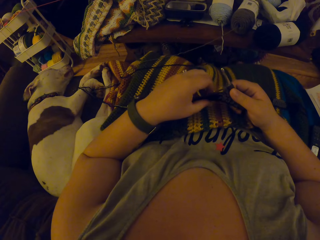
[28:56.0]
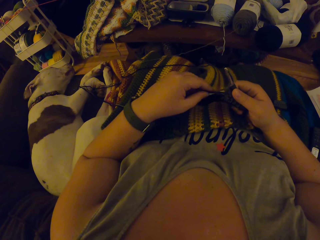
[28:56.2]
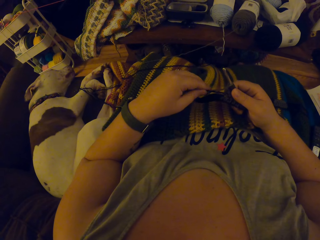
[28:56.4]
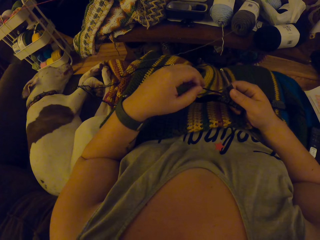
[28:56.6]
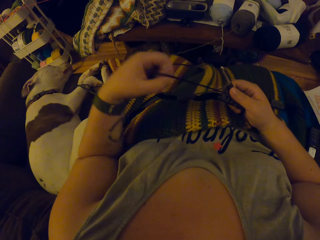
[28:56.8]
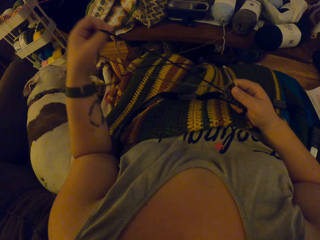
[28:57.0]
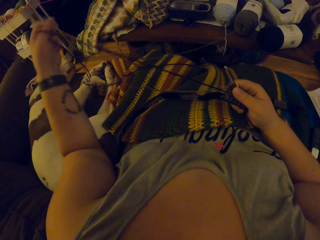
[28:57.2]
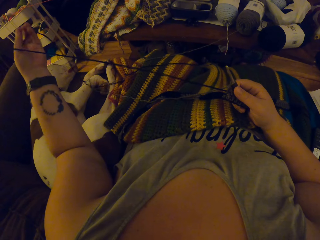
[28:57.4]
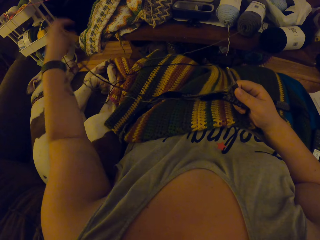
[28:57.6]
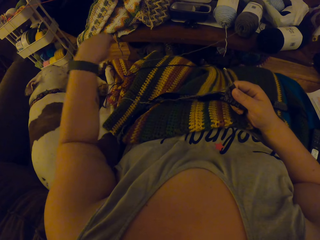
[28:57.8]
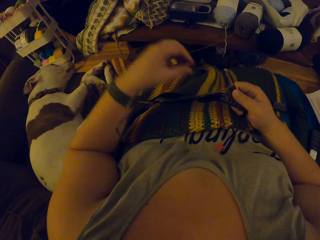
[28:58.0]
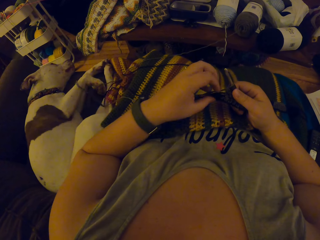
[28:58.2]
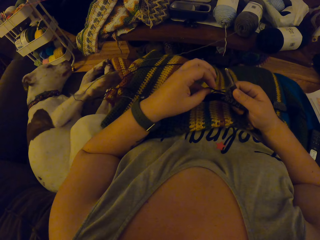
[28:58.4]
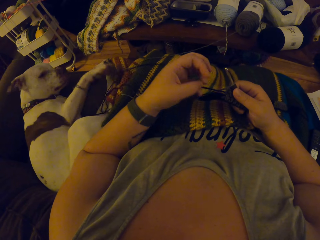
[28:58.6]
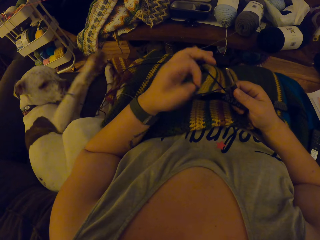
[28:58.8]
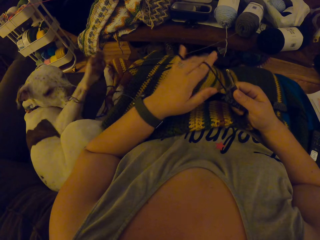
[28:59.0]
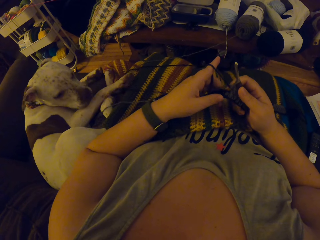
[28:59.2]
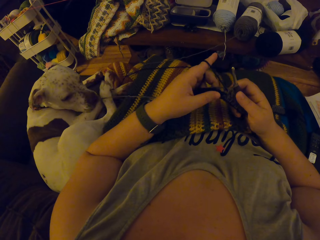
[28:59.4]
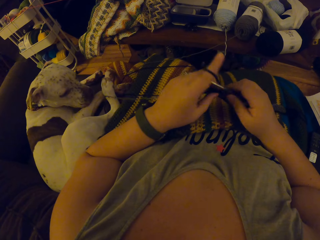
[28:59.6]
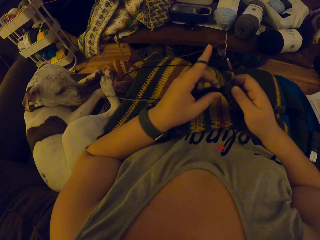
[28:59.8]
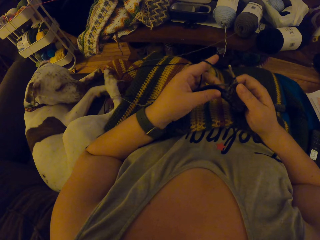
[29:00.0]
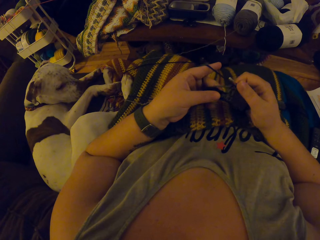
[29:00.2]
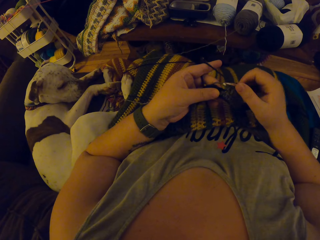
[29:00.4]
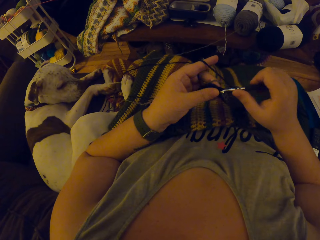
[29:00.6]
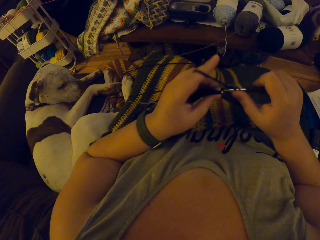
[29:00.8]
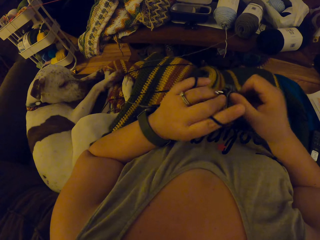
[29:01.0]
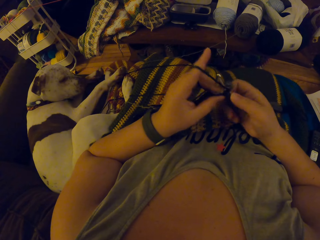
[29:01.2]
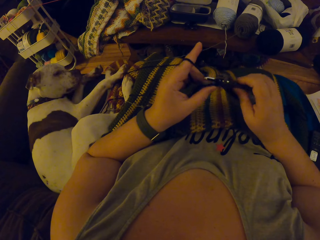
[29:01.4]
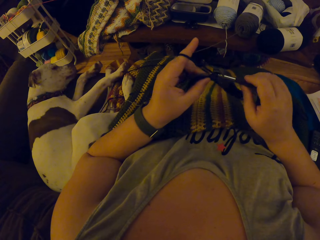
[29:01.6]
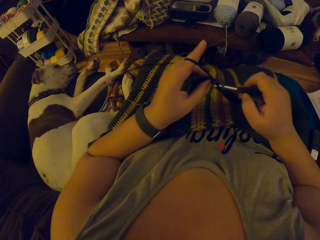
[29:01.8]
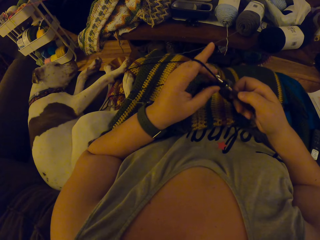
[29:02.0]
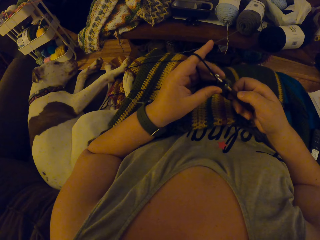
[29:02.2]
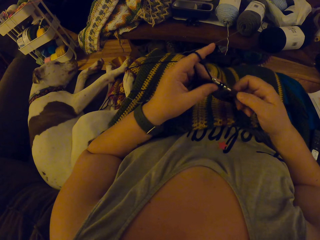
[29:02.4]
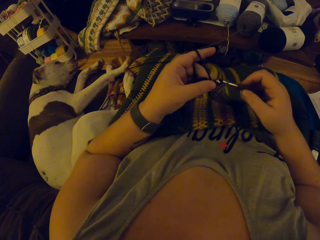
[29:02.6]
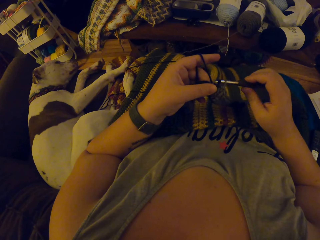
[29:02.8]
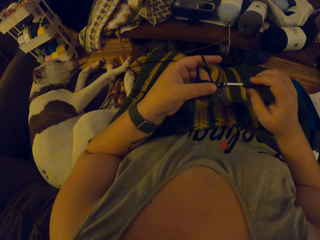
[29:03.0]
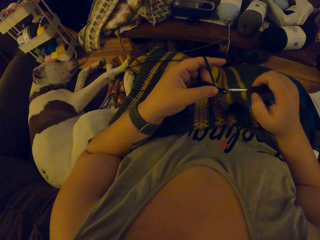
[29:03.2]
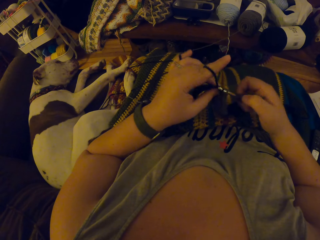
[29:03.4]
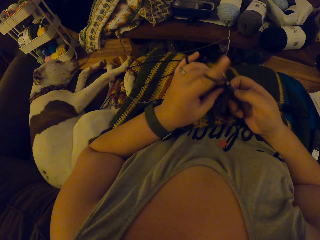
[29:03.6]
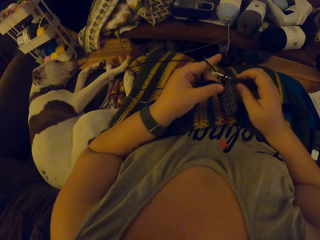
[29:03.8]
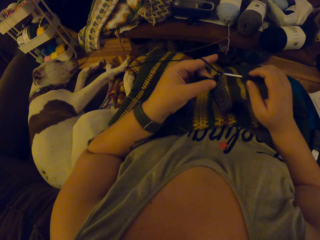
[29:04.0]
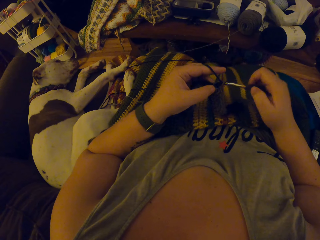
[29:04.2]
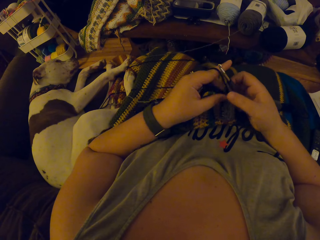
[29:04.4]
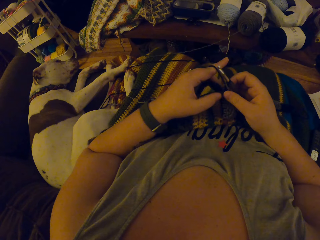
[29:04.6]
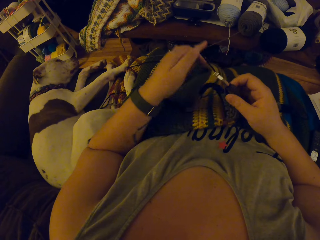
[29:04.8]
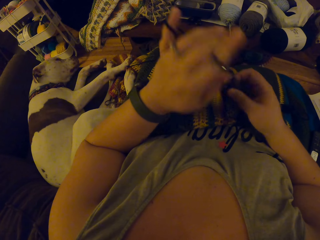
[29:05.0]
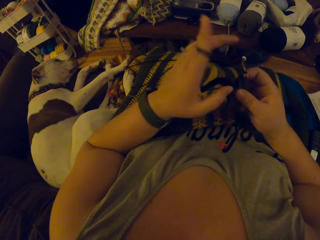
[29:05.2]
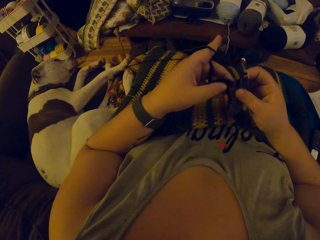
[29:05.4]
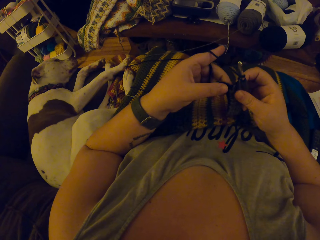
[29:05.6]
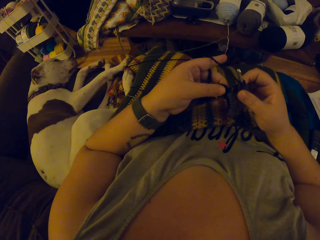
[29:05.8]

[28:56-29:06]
The camera wearer knits the fabric. They crochet with the yarn.

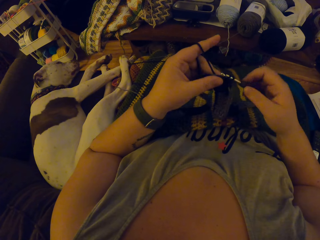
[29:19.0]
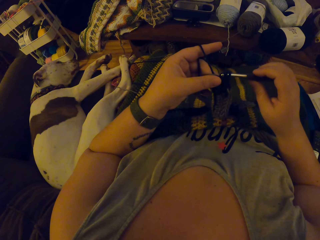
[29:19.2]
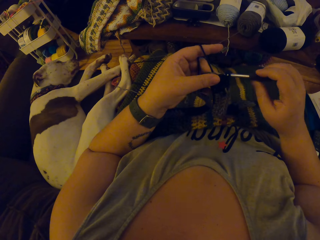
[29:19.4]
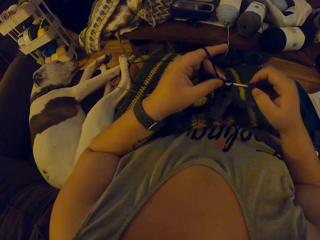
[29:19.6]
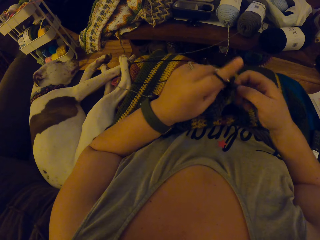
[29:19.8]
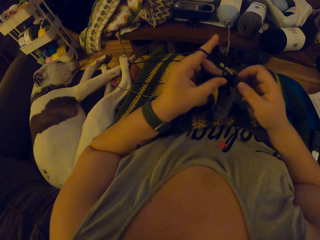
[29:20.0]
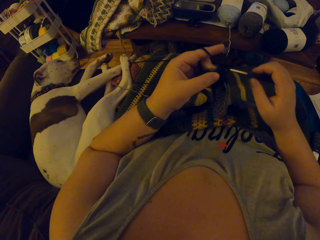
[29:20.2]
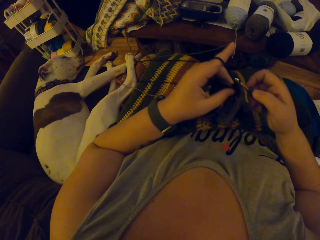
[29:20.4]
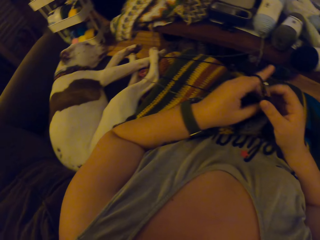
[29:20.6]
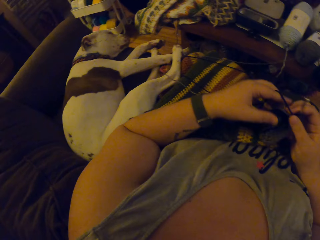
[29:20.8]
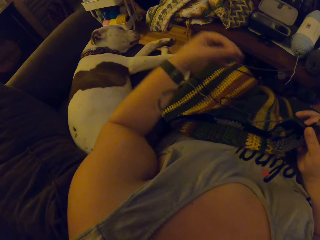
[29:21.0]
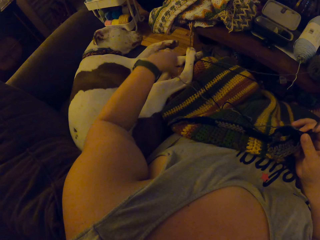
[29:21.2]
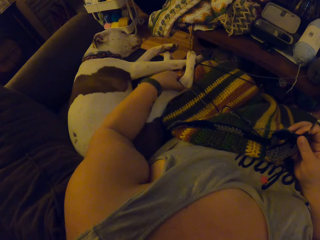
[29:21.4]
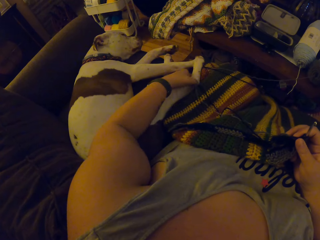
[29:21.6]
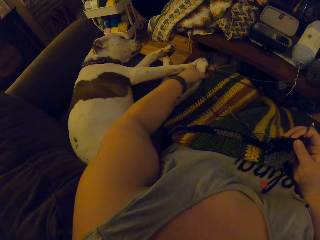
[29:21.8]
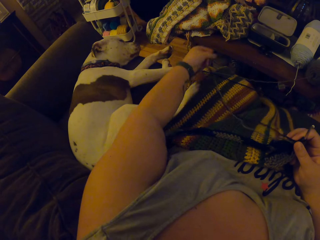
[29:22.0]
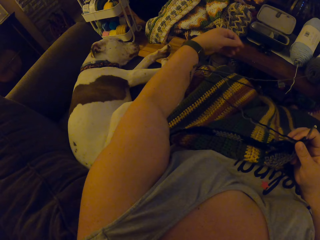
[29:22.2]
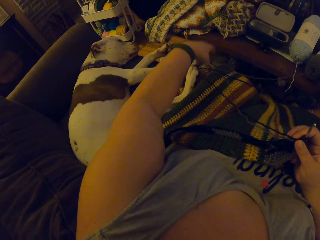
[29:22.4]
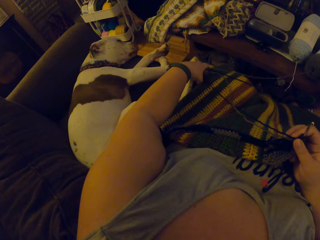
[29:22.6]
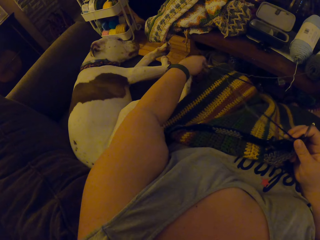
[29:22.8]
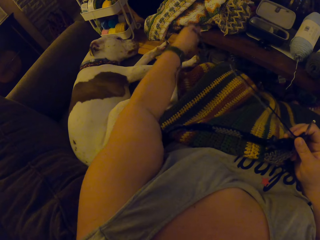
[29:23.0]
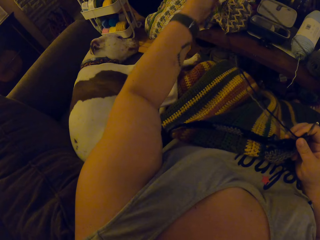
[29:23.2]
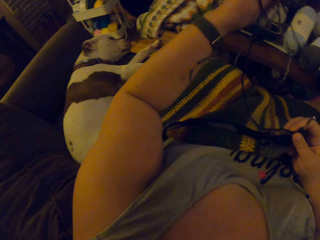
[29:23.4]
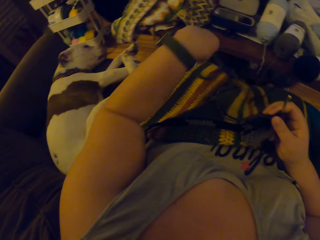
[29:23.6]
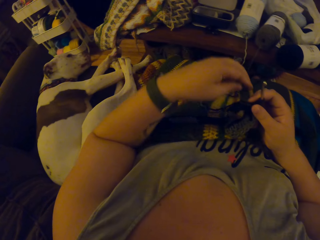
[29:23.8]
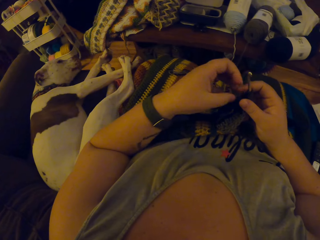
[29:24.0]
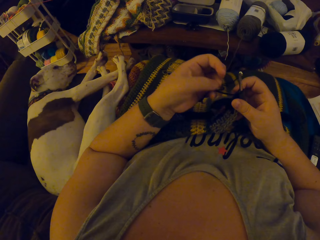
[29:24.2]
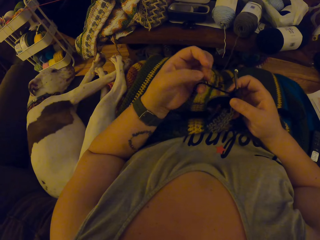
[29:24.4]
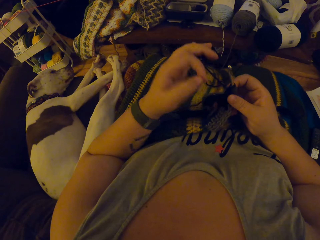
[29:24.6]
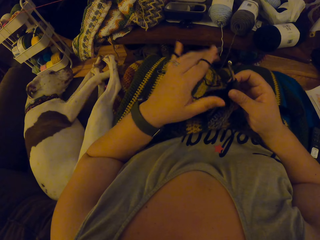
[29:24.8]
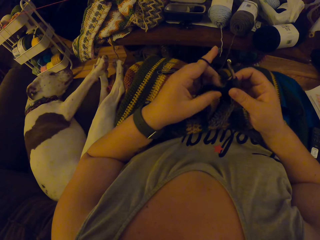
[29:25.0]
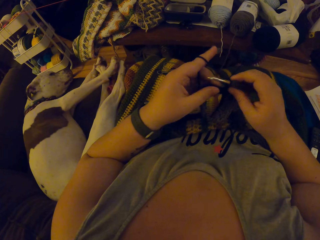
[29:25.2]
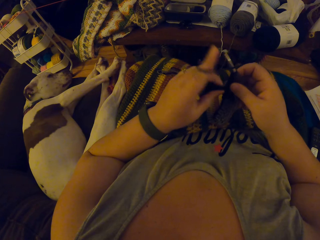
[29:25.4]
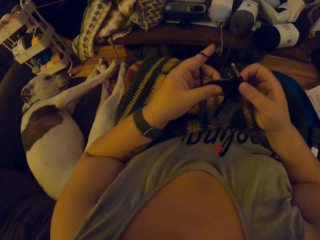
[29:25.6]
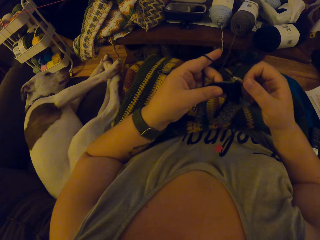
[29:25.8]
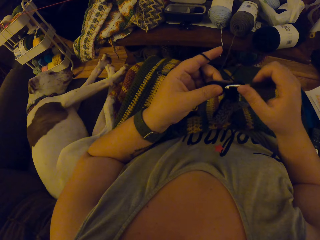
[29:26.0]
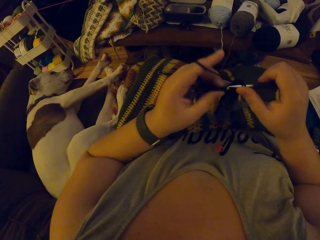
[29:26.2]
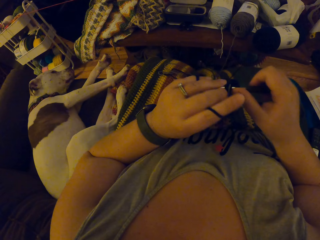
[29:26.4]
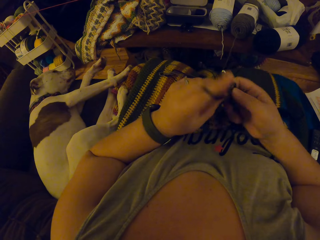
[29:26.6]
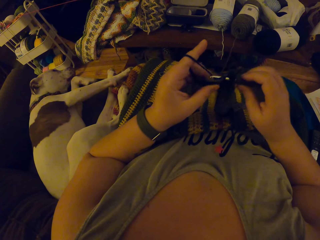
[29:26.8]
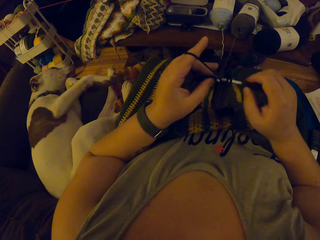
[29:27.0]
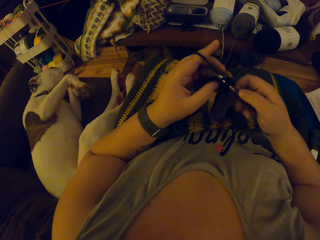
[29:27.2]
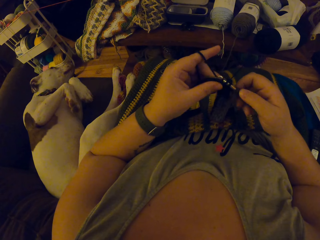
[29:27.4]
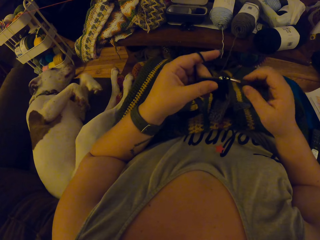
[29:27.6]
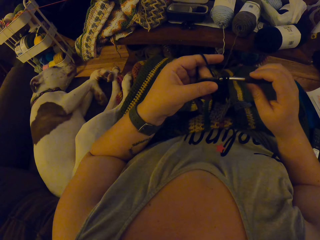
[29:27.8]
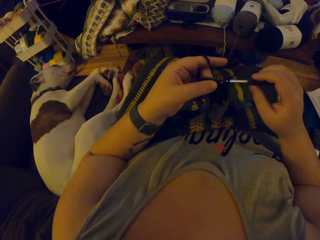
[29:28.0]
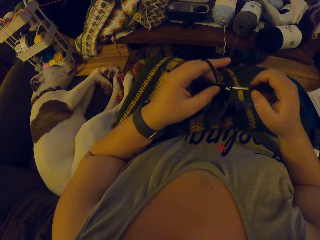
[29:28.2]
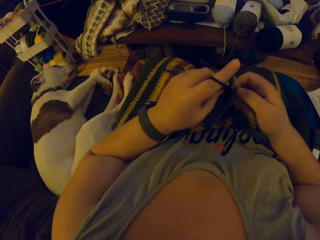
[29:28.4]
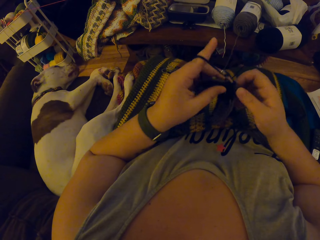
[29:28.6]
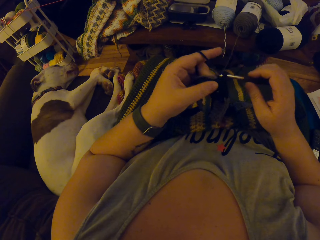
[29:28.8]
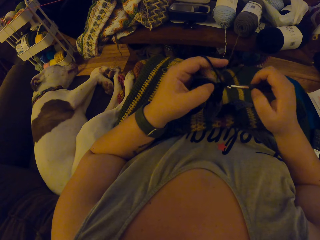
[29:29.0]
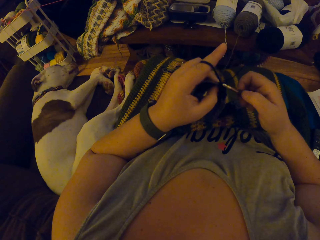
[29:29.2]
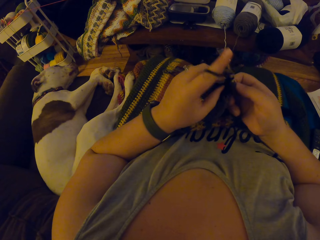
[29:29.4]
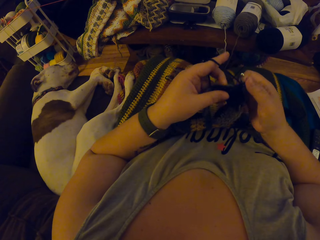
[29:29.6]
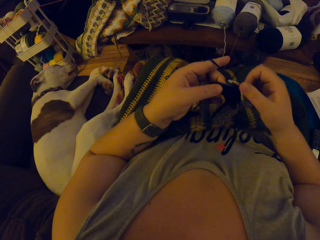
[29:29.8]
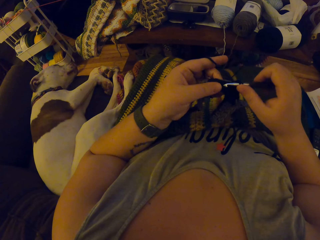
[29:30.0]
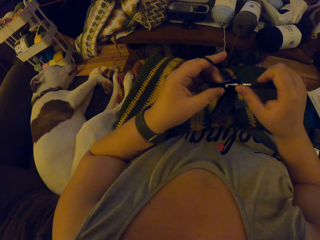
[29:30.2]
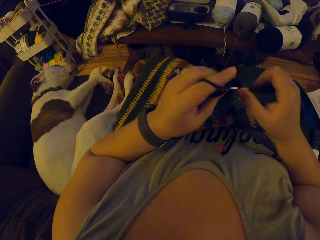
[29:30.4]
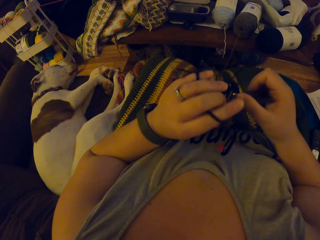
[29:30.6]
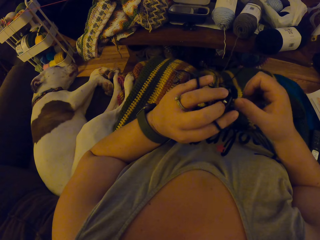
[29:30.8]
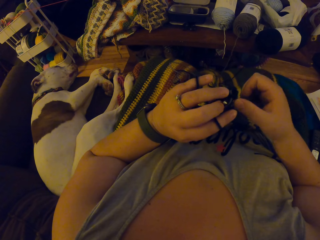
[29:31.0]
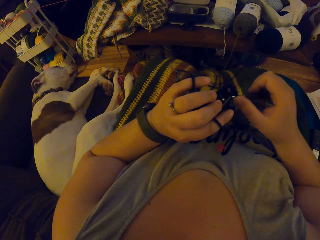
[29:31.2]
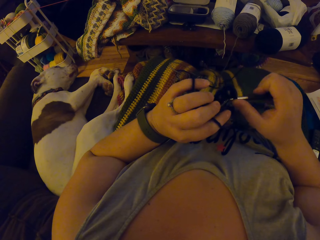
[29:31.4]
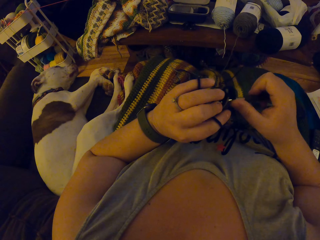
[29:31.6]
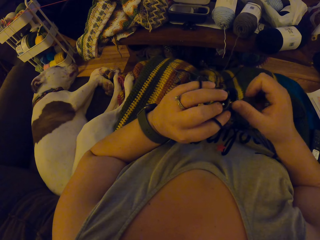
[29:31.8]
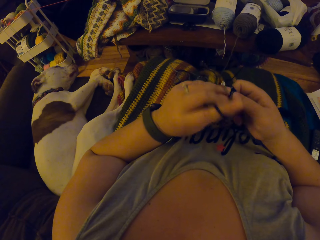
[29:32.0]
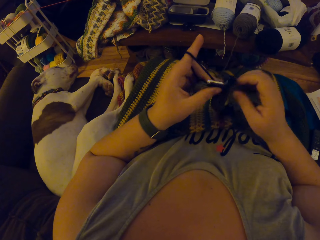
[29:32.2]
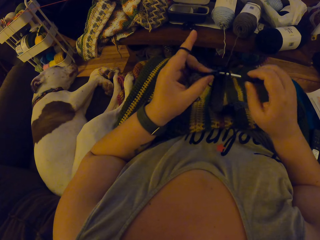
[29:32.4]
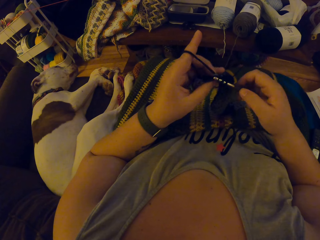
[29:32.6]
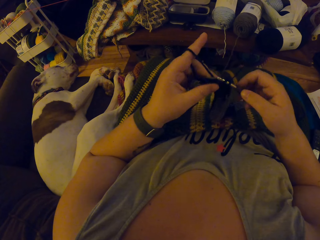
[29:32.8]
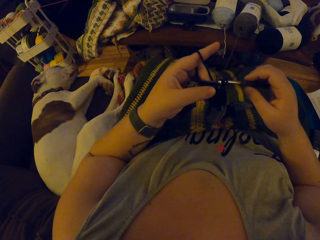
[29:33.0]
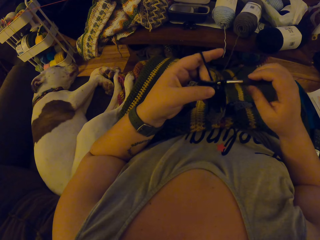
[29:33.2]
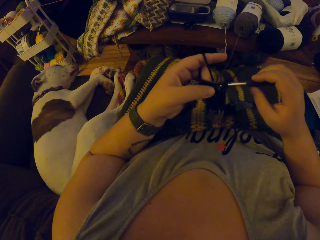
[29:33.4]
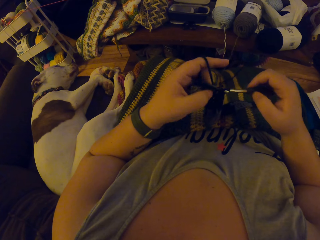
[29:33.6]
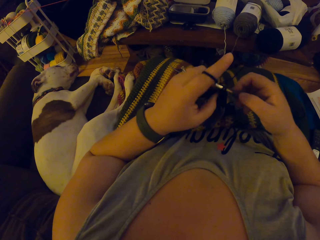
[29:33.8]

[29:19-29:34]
The camera wearer stops knitting the fabric. They remove the yarn under a dog's leg. They adjust the yarn. They knit the fabric. They crochet with the yarn.
